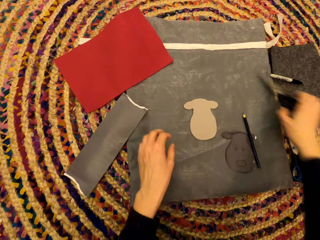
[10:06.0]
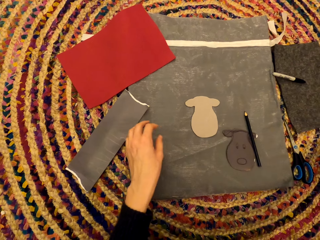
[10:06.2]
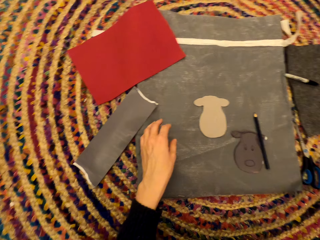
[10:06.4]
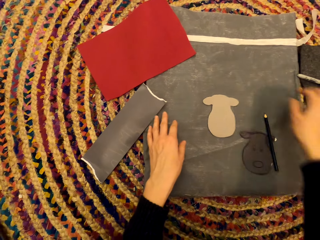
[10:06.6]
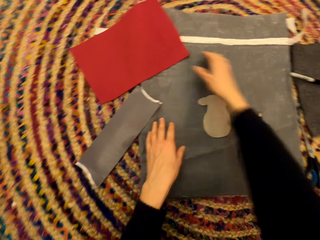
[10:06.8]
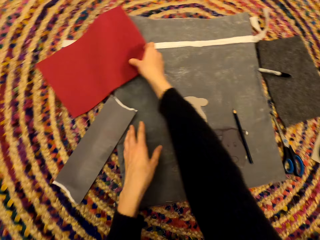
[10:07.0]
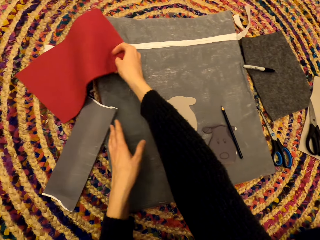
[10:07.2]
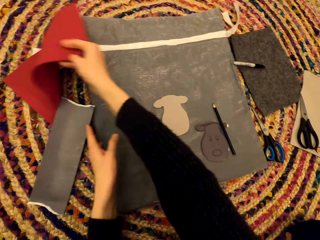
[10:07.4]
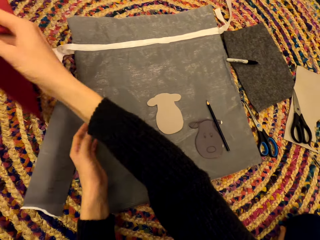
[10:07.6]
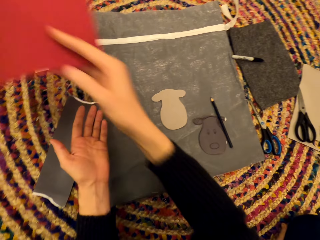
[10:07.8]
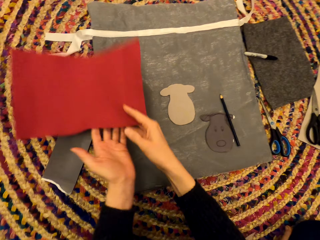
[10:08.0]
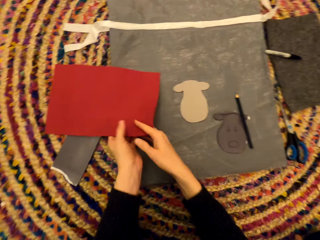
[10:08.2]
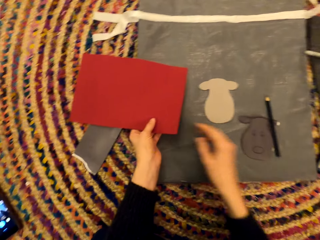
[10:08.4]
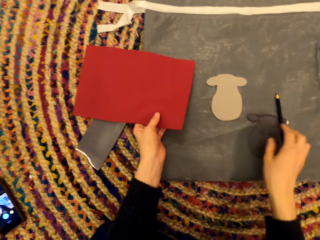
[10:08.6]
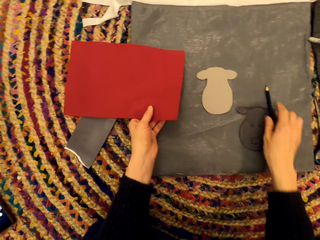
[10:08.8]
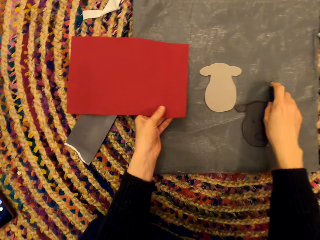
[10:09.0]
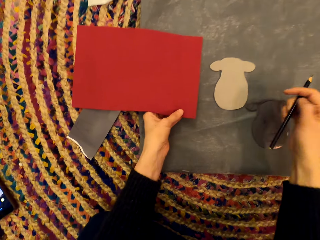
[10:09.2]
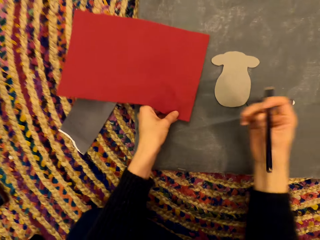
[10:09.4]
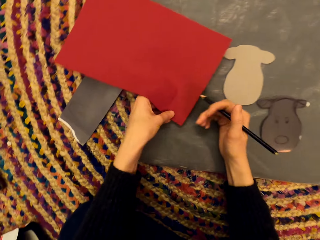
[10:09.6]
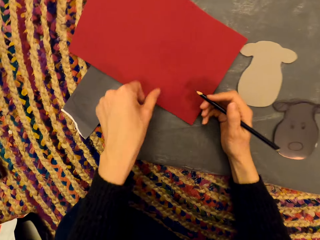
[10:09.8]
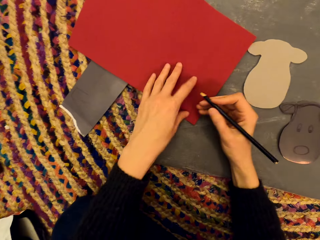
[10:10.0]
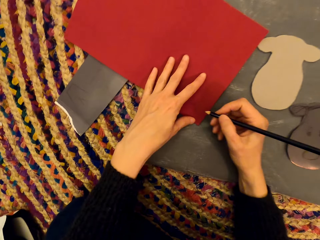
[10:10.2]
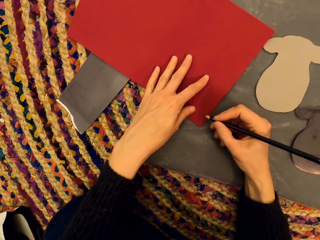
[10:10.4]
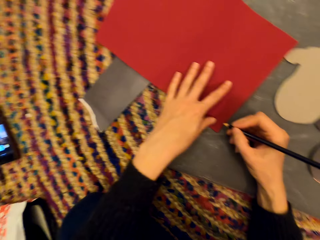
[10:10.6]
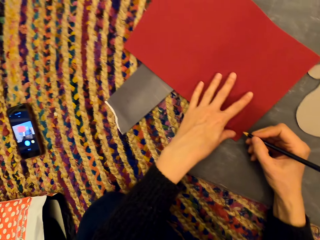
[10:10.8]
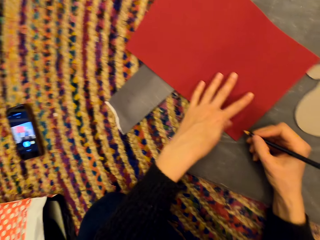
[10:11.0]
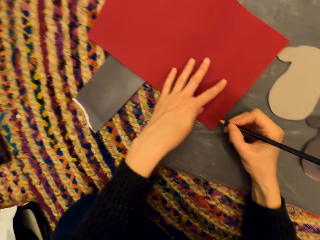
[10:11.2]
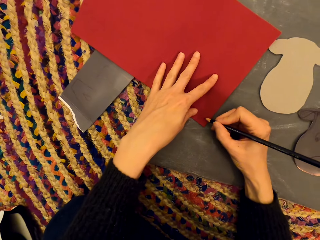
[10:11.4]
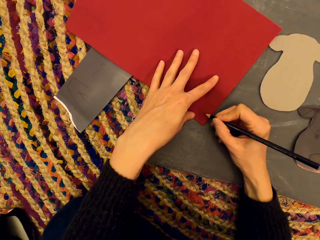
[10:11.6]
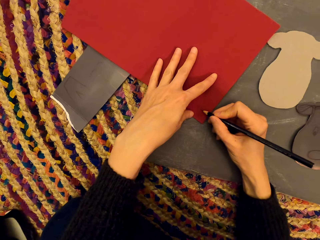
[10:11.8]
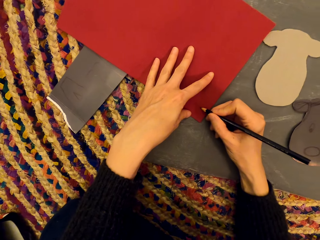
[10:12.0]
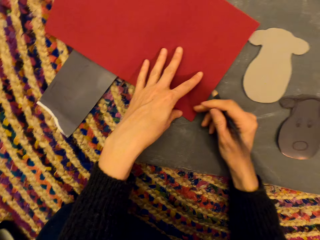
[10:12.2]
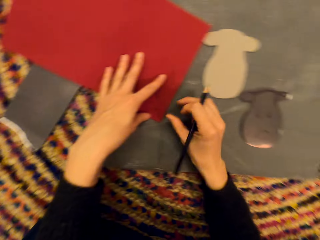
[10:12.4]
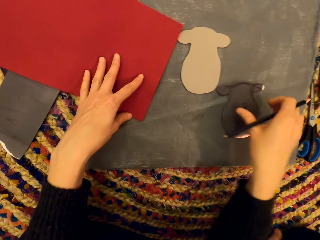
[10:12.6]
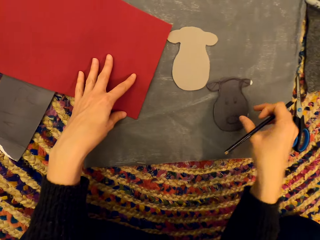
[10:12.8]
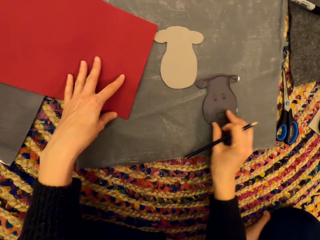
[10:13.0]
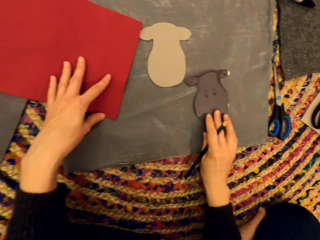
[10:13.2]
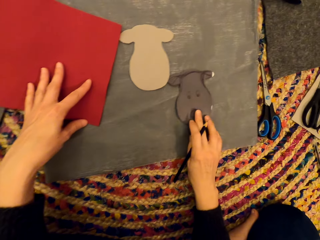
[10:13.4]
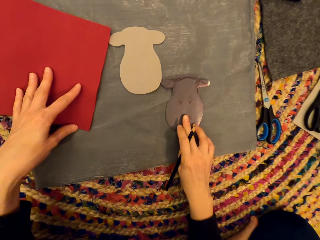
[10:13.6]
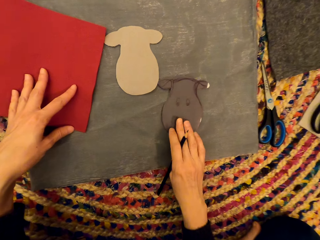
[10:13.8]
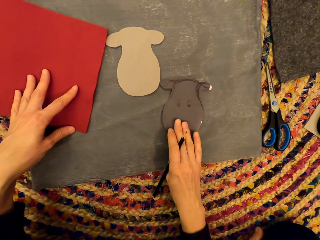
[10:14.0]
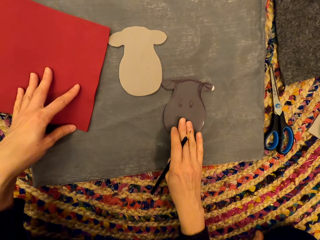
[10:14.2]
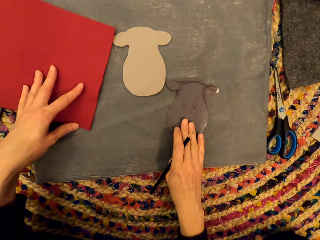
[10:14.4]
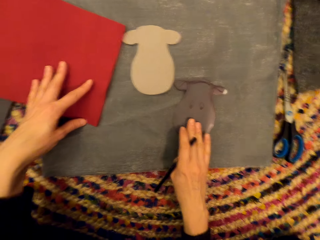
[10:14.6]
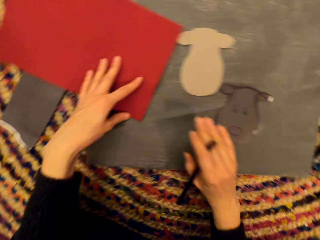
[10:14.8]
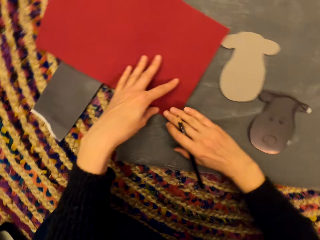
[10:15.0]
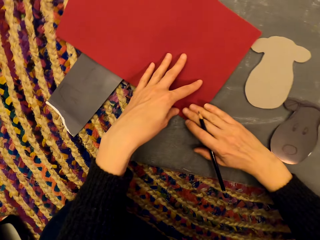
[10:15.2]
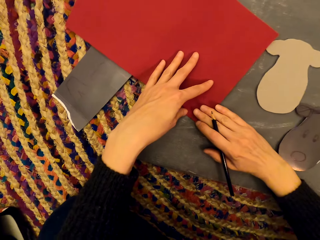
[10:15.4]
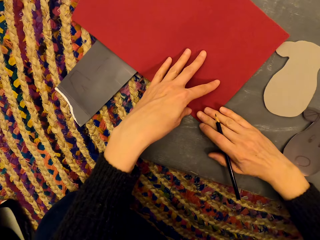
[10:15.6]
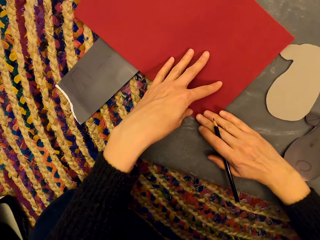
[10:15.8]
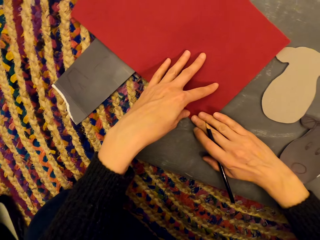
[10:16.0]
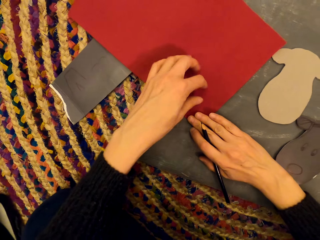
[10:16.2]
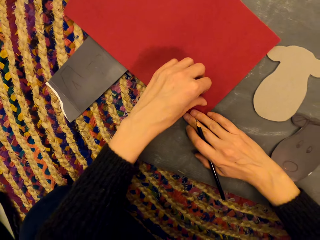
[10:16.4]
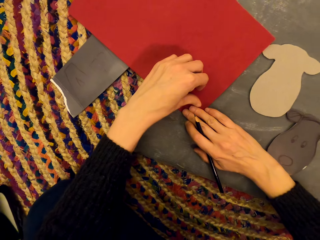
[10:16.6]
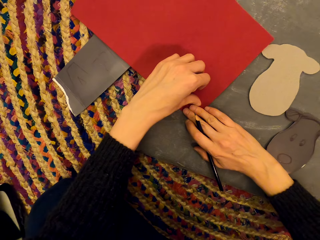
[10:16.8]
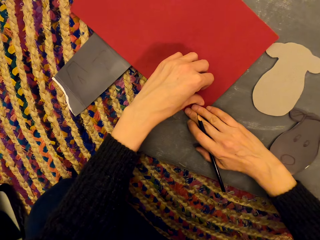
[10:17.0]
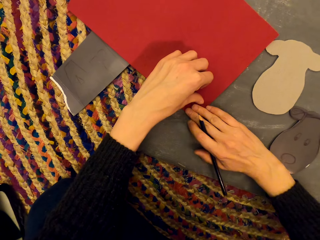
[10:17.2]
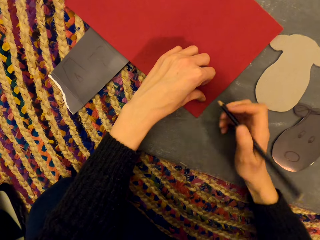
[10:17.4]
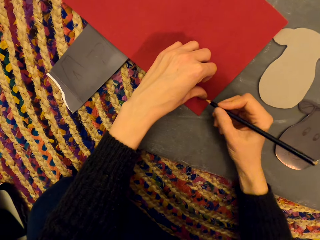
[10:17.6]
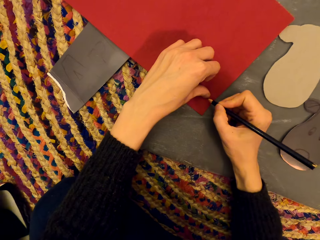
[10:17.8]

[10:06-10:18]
The camera wearer picks up the scissors. They pick up the paper. They pick up the pen. They draw. They touch the paper art. They refer from the paper art. They mark the paper.

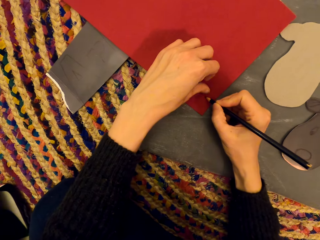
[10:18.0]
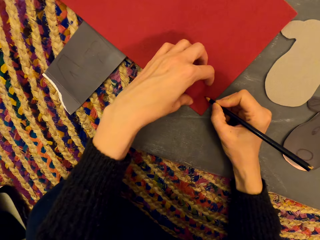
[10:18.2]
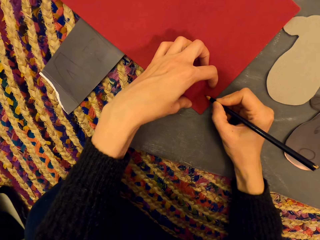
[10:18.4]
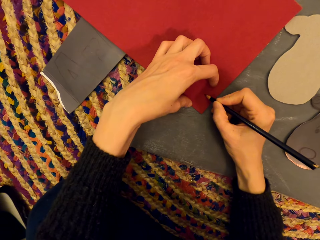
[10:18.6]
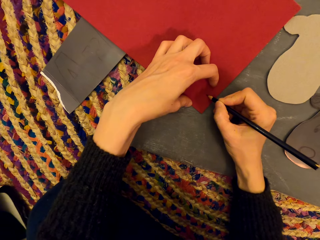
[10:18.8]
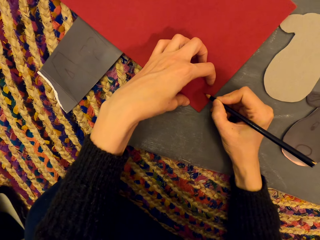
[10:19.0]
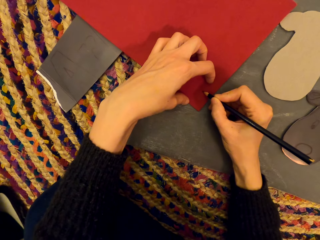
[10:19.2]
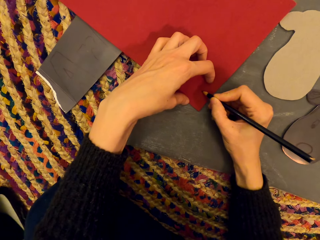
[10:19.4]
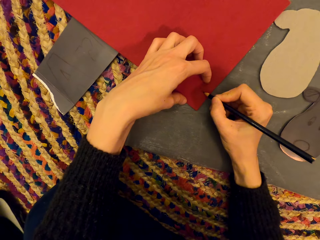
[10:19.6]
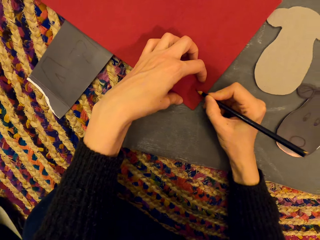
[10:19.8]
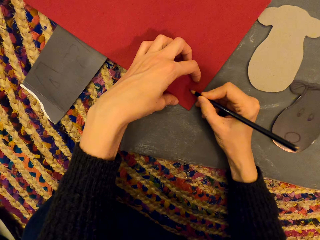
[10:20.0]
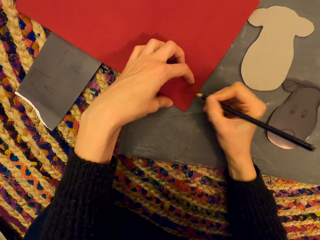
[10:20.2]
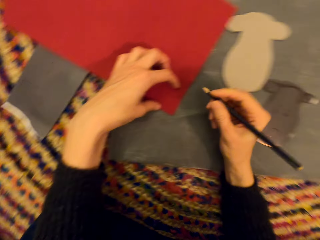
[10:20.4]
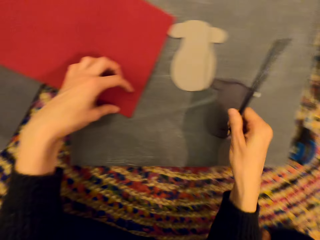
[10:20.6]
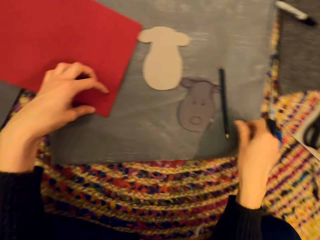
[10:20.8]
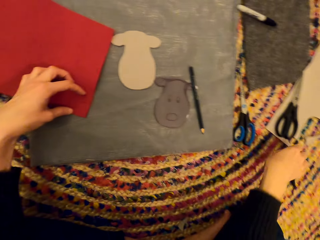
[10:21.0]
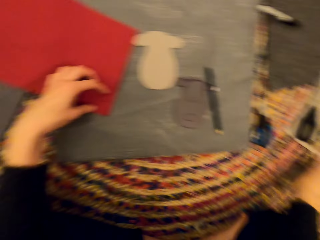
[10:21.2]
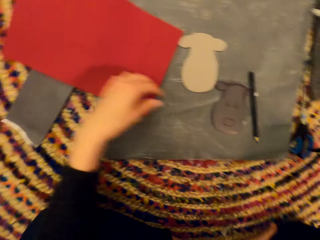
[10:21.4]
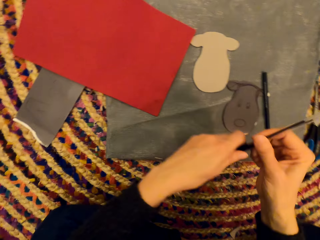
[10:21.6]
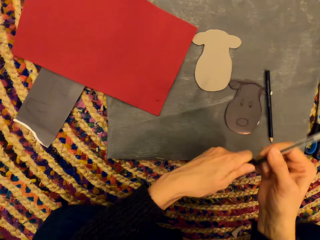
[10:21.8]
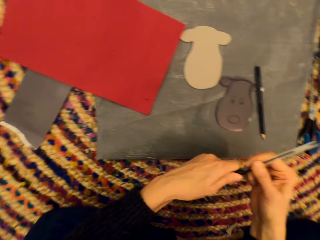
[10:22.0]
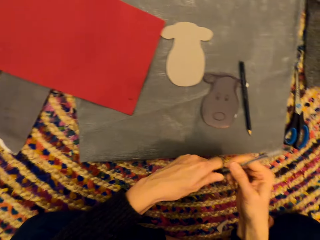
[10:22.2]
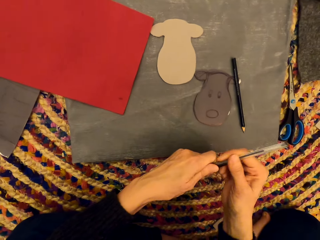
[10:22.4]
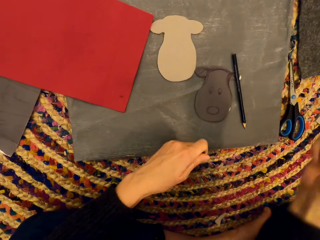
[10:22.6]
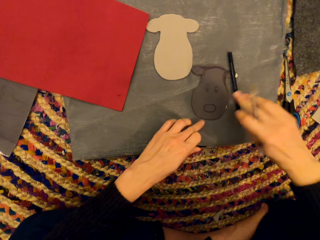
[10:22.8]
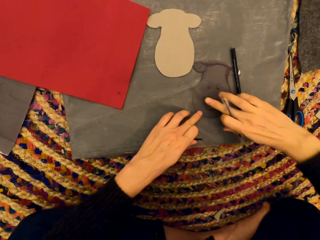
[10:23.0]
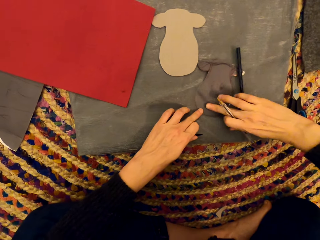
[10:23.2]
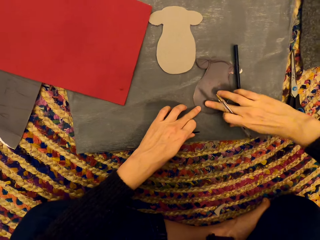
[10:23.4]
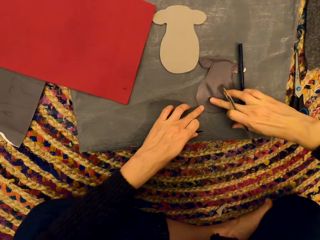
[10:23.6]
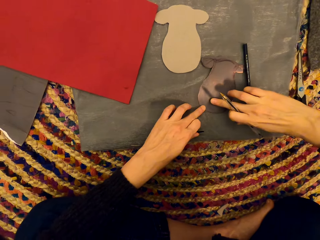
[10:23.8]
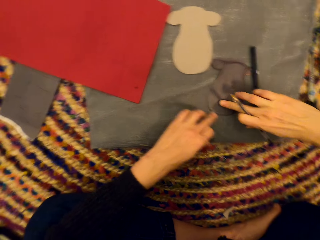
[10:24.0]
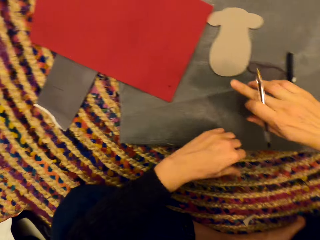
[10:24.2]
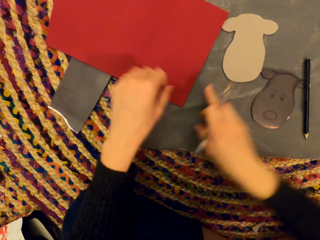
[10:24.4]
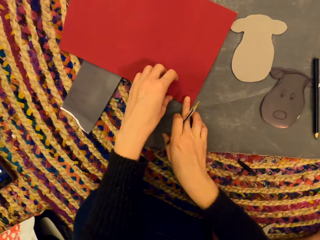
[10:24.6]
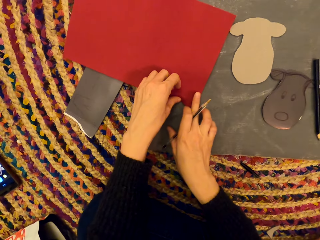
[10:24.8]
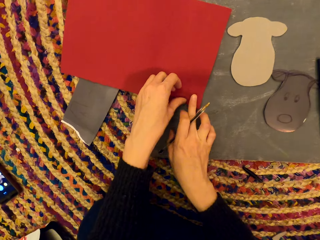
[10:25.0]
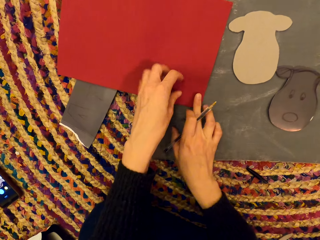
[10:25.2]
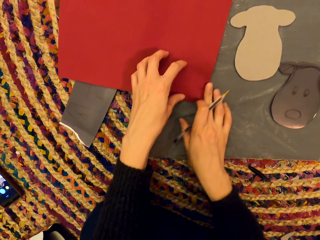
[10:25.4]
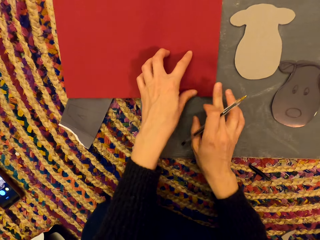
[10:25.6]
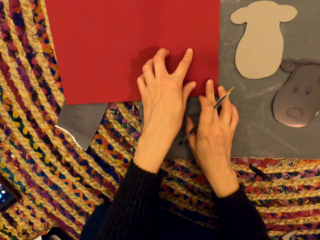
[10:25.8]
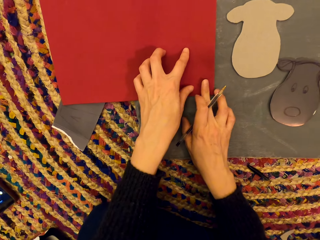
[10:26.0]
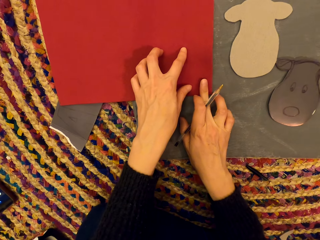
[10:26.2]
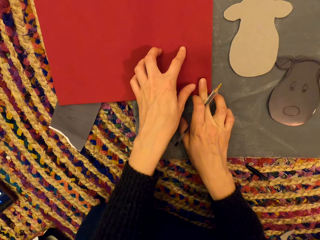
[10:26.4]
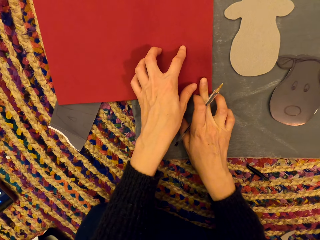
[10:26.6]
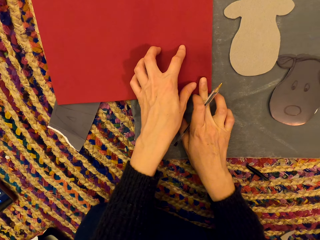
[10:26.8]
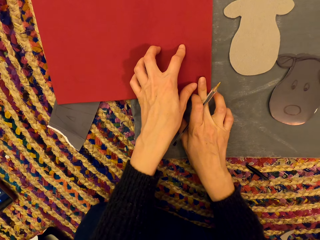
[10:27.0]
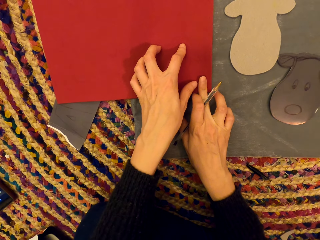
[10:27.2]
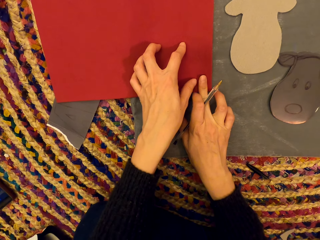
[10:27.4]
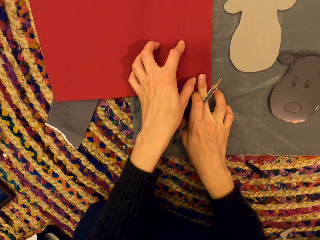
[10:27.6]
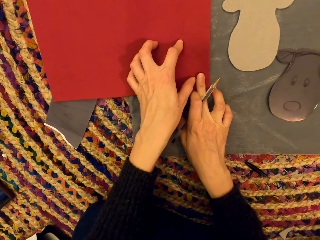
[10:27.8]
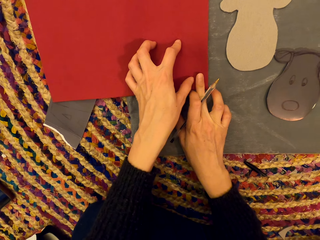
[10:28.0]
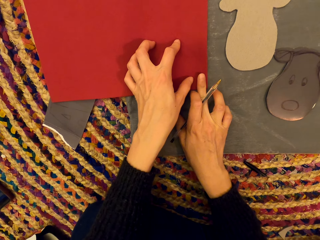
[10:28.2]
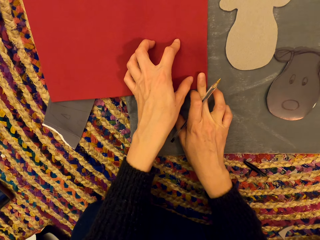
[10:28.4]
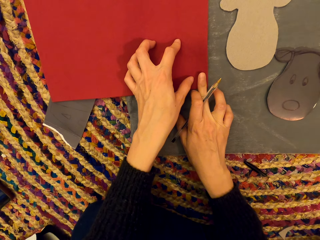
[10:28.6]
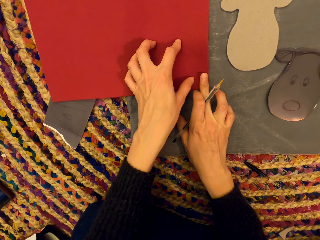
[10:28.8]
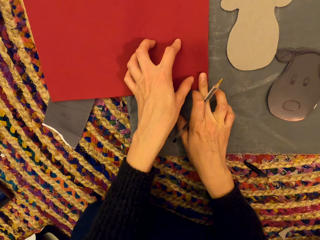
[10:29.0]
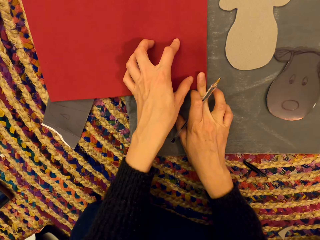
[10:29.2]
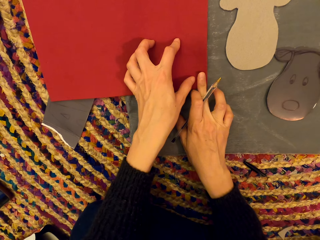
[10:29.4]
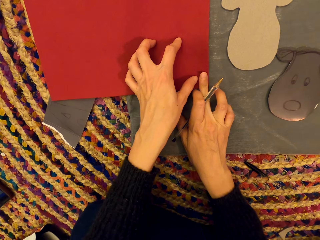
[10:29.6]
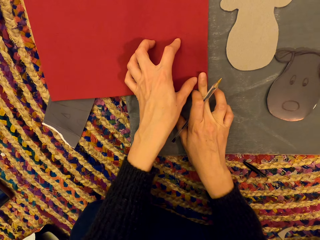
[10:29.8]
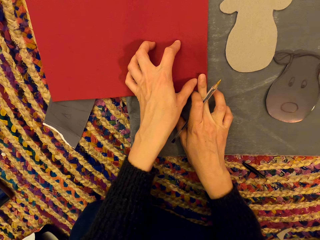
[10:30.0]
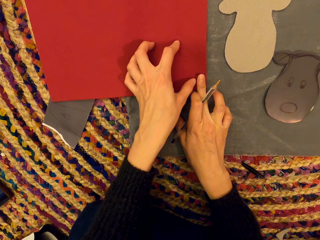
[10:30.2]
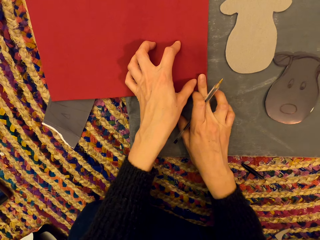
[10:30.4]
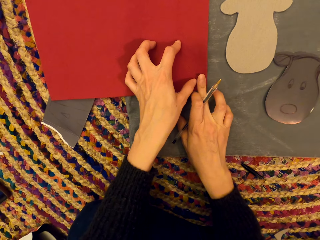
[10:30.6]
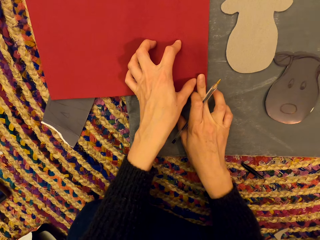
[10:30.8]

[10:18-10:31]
The camera wearer draws. They drop the pen. They pick up the pen. They remove the pen cover. They measure the paper. They mark the paper.
